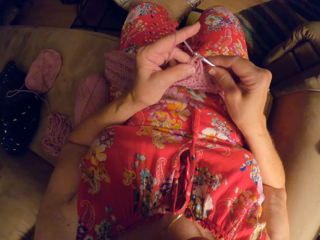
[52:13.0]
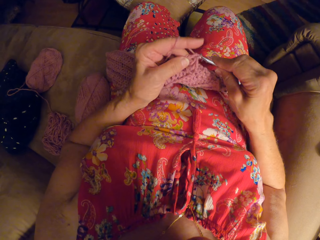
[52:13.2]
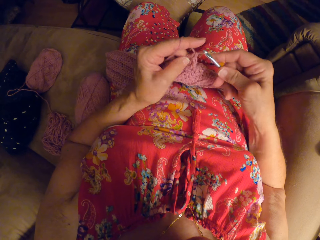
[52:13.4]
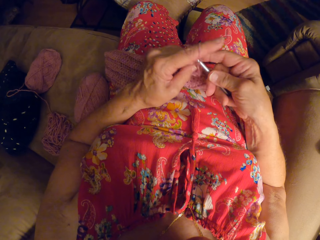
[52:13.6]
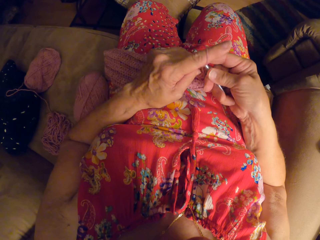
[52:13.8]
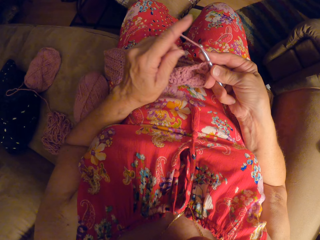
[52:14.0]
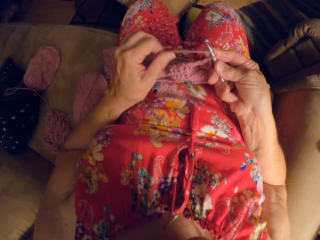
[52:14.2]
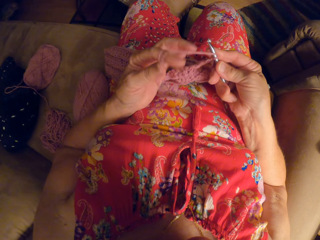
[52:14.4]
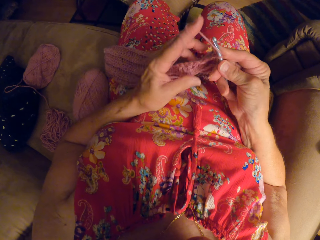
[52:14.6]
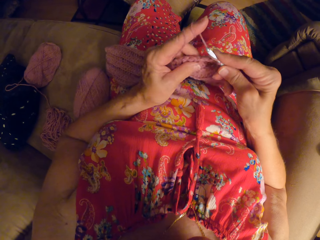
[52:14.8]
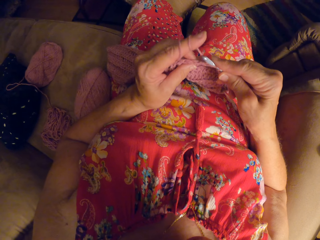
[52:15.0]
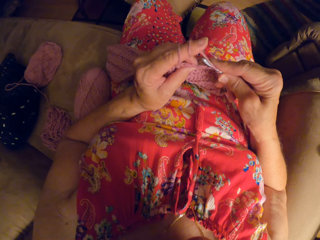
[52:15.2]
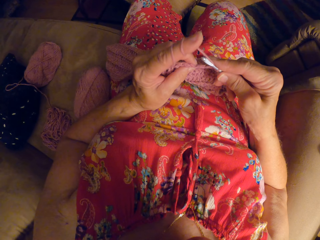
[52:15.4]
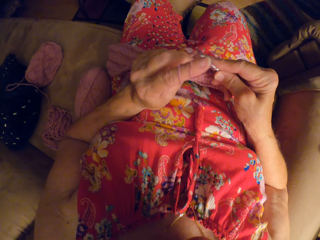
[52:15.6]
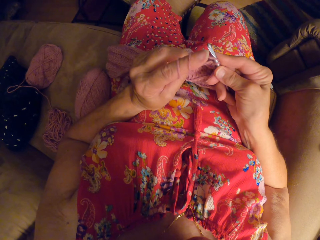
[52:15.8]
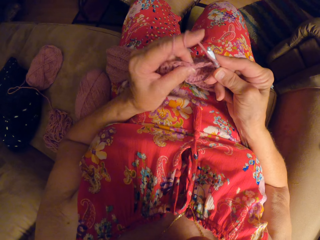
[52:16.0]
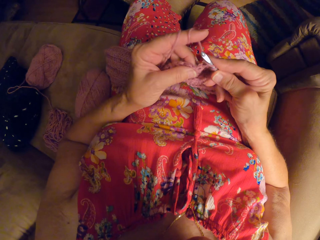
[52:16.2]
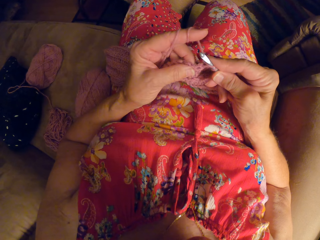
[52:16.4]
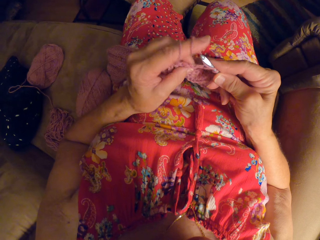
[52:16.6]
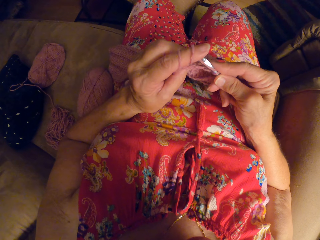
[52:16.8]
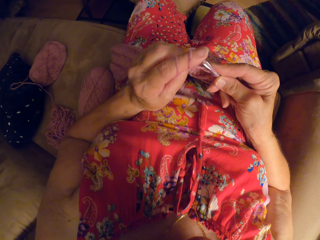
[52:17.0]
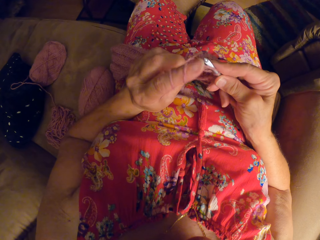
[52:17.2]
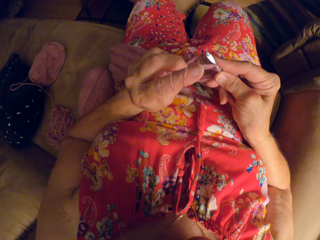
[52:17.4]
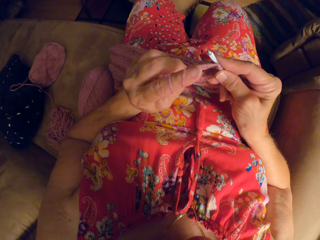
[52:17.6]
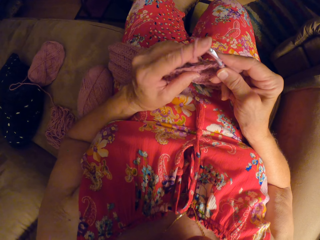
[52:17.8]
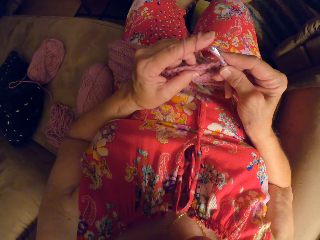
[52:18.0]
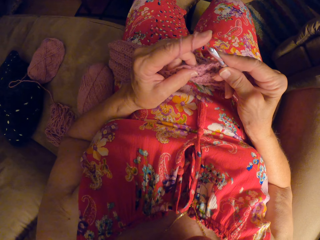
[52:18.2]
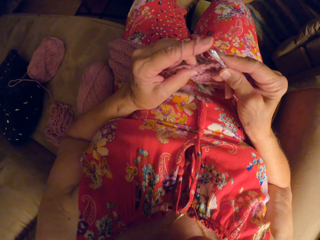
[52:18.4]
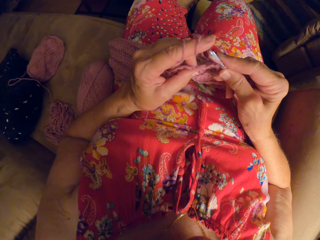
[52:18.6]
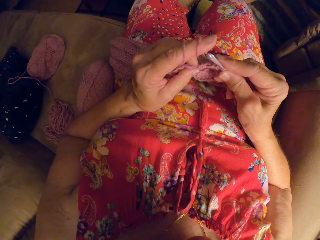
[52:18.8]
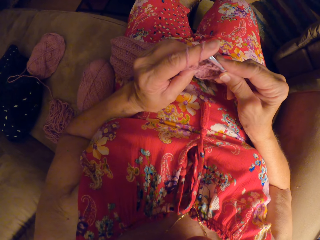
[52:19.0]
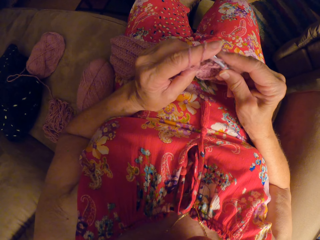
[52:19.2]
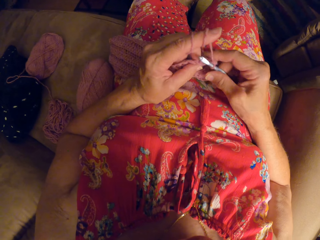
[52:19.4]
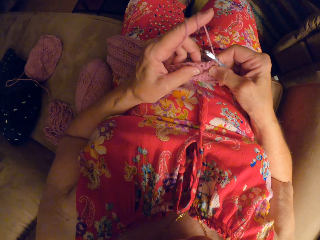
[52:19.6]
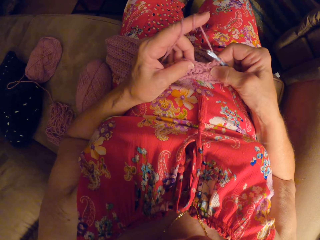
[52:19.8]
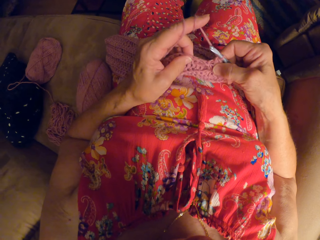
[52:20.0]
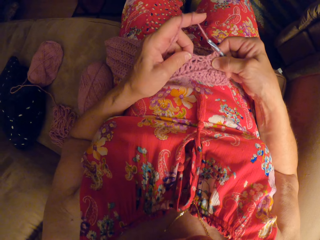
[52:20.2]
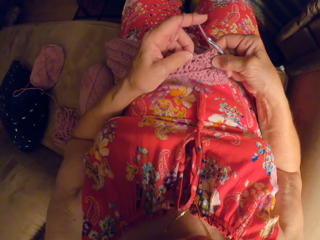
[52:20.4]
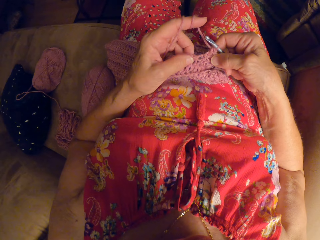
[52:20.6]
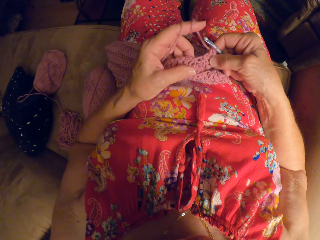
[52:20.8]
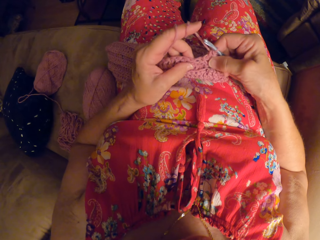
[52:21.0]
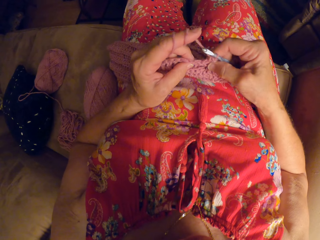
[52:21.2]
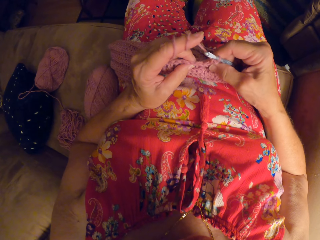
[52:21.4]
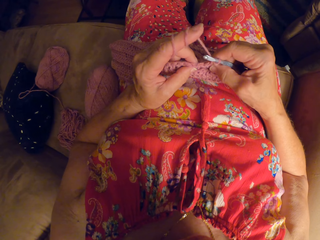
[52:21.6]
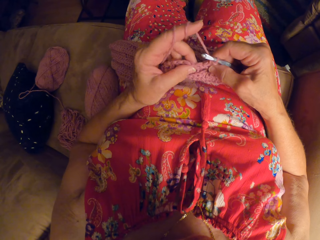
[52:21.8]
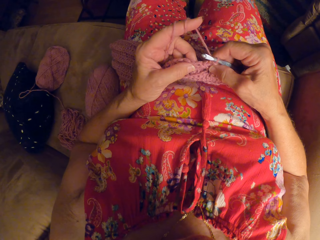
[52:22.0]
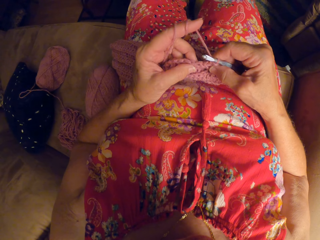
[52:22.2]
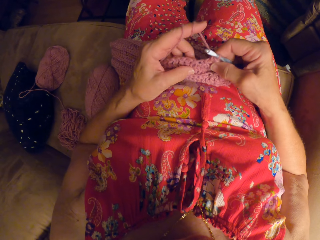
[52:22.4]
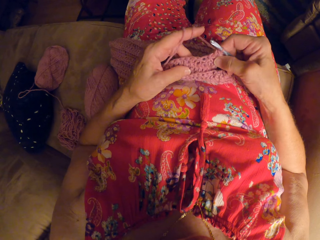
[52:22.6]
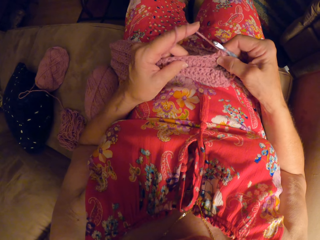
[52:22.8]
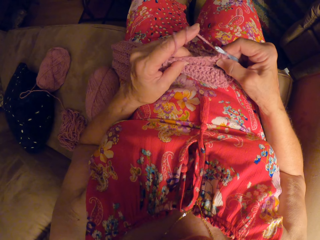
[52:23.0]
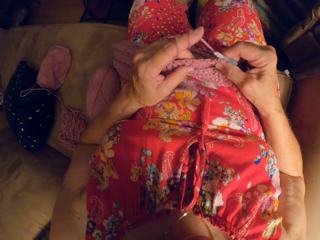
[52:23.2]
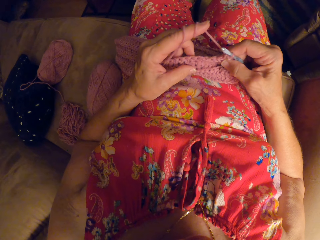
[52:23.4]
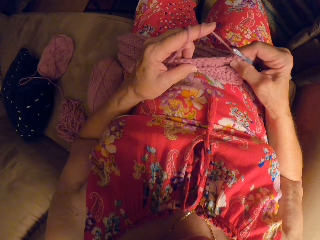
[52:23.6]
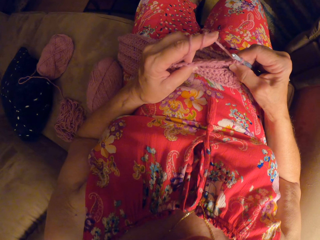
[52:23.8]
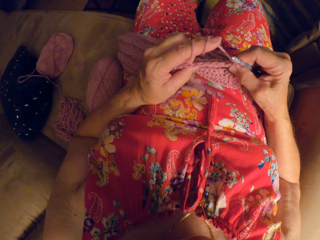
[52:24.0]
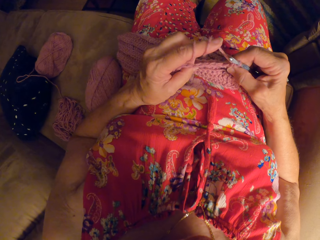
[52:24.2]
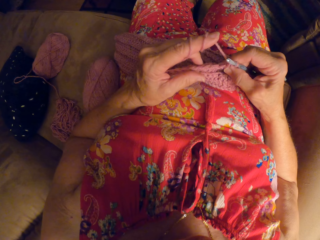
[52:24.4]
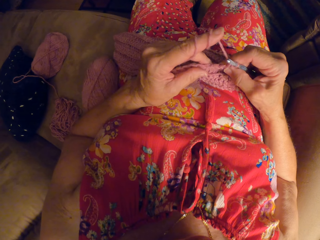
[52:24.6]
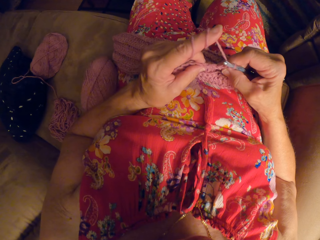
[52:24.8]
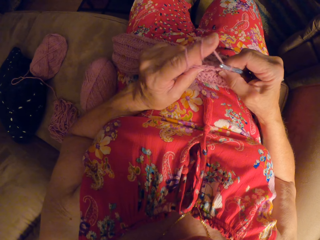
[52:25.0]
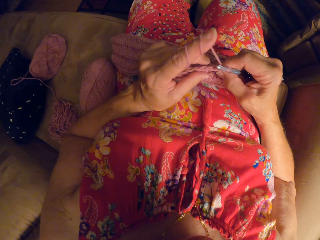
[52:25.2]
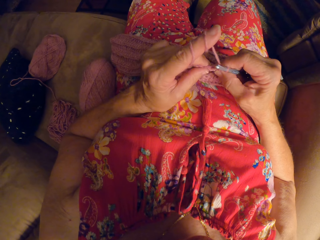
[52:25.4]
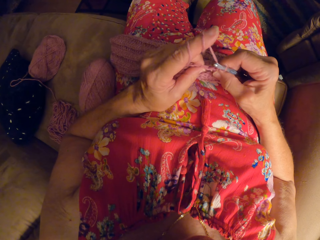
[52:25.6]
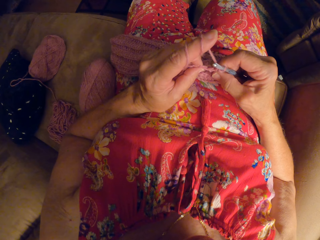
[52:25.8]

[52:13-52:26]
The camera wearer twists thread on her finger. She weaves the fabric. She examines the crochet craft. She touches the fabric.

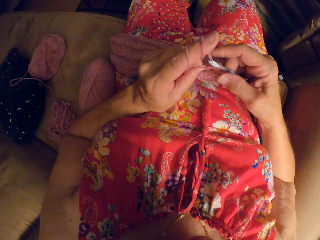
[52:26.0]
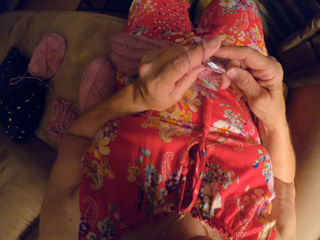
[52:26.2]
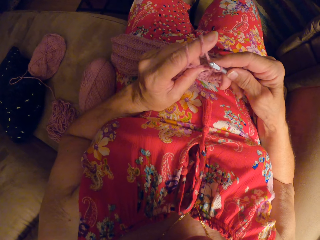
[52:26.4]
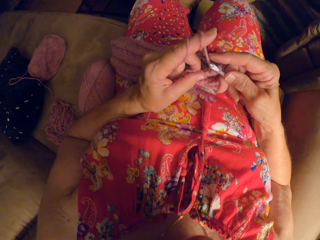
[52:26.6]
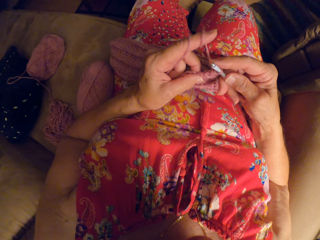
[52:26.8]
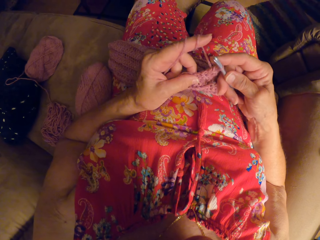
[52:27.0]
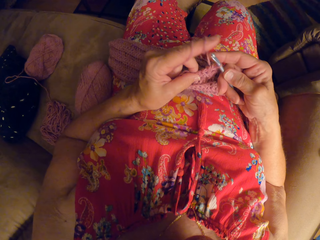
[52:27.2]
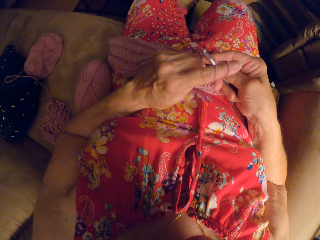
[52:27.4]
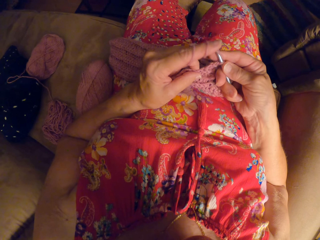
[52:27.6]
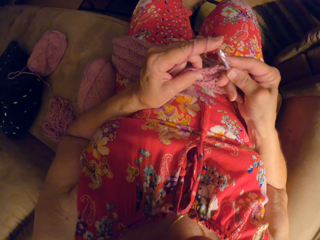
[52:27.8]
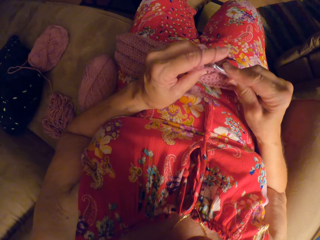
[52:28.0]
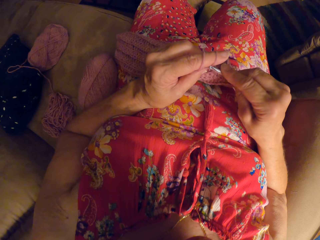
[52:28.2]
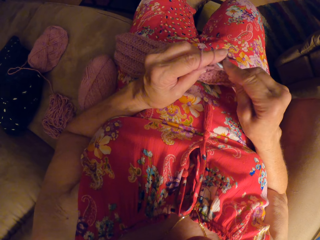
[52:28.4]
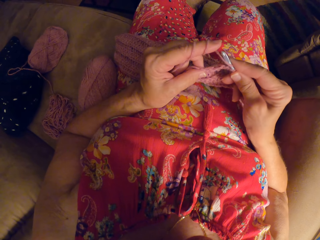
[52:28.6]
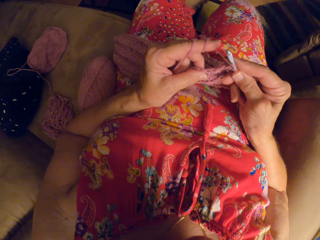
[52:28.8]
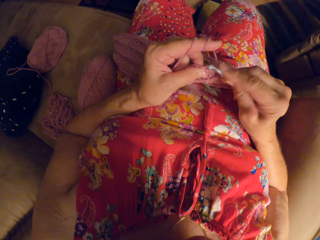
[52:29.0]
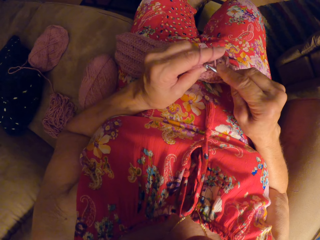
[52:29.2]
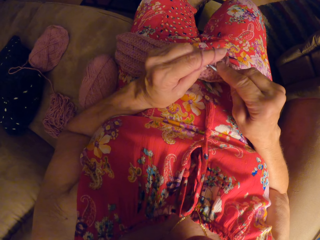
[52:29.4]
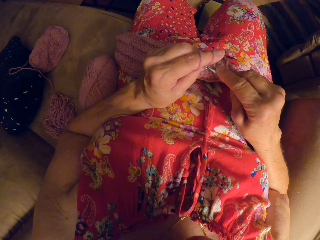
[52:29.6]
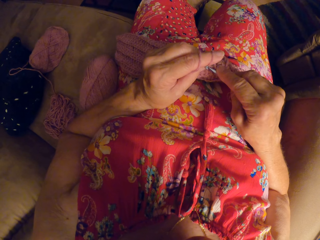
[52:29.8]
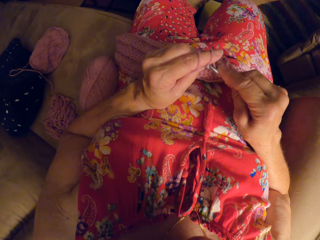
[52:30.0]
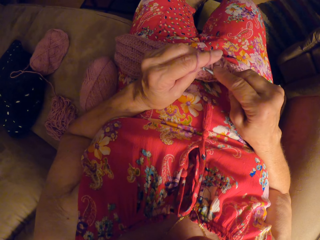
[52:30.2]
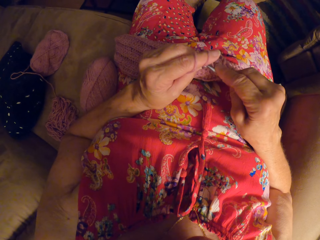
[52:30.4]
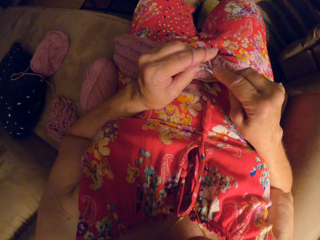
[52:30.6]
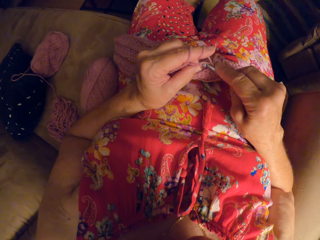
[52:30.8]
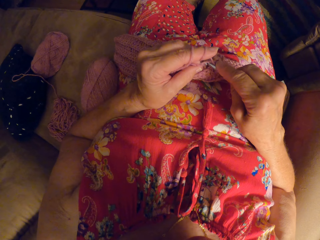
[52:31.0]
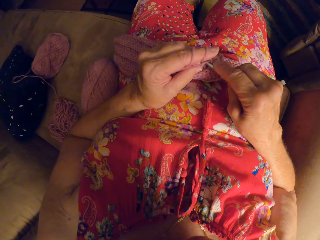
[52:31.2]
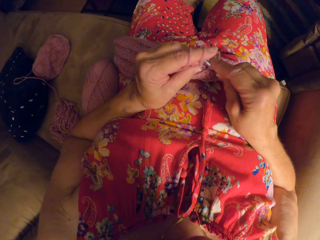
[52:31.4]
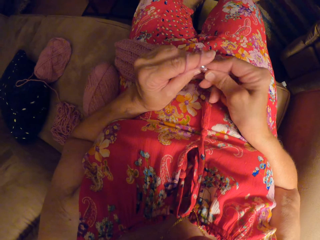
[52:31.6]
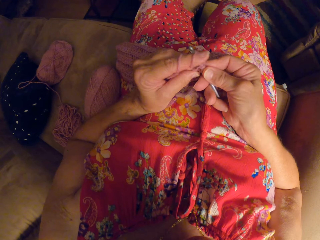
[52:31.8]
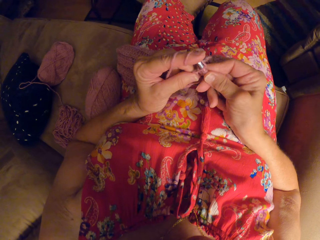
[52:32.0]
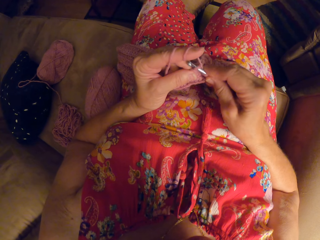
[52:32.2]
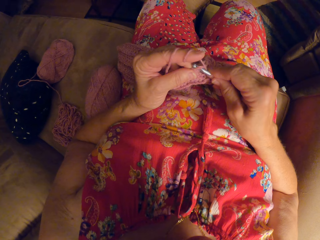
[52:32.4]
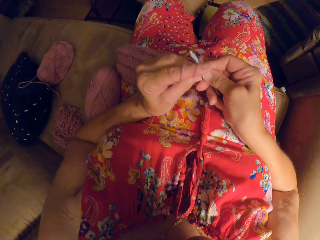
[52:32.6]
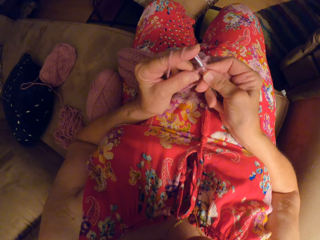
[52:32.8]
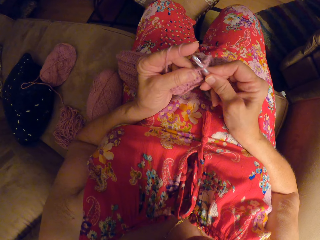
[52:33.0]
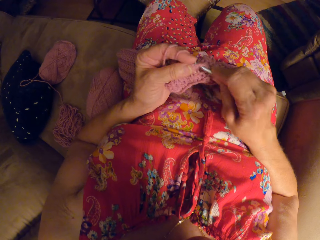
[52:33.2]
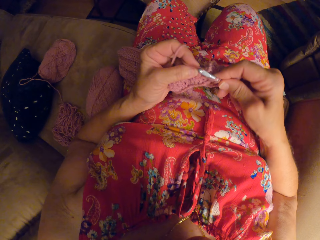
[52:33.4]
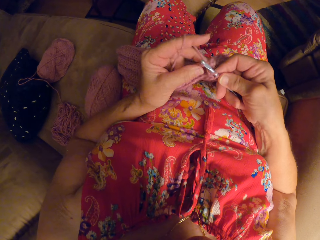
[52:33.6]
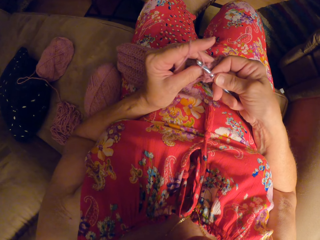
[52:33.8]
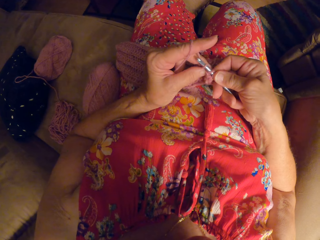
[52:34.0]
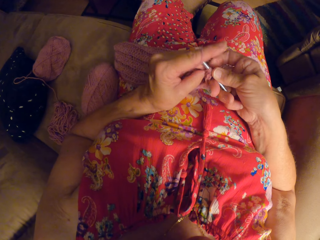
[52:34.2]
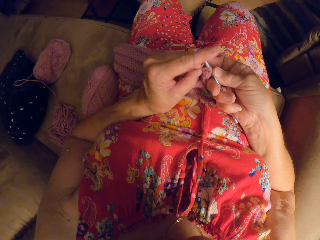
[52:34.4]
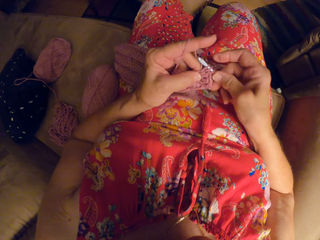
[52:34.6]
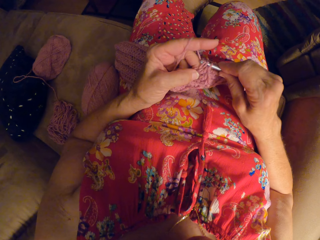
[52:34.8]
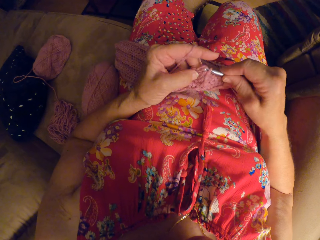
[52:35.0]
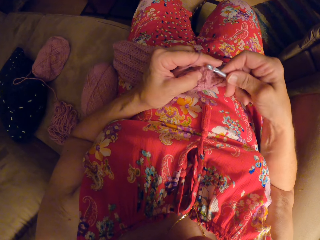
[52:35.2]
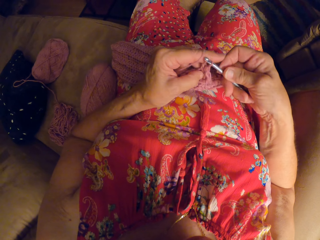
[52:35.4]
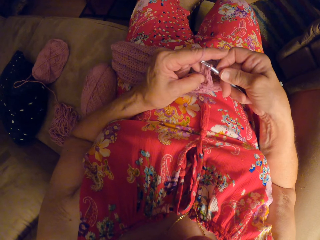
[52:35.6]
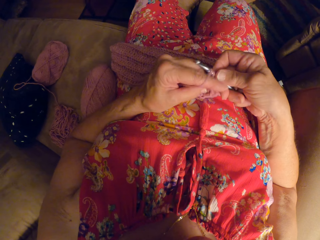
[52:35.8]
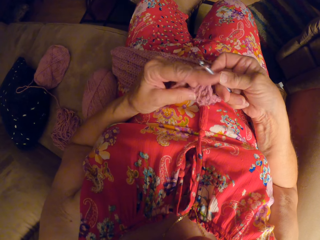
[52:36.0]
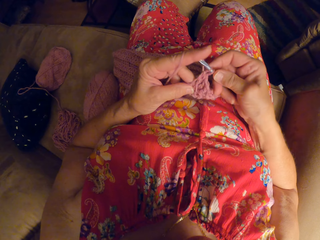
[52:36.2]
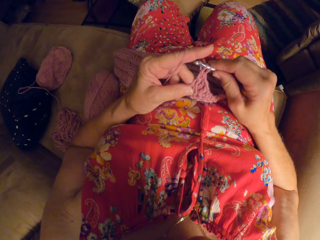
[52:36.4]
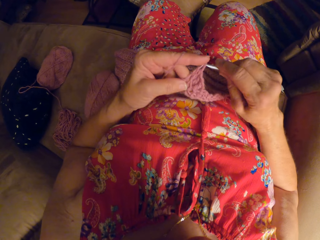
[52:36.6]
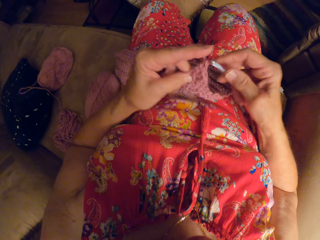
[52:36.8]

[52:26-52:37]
The camera wearer continues to crochet the yarn.
